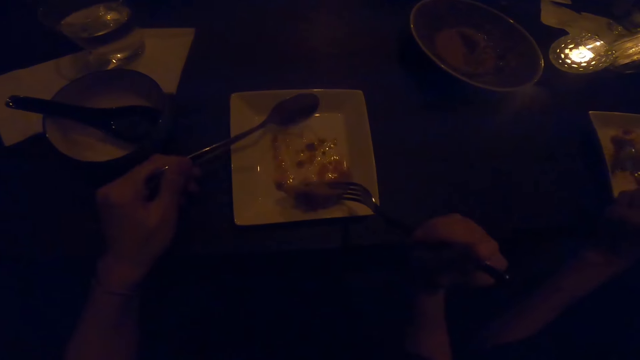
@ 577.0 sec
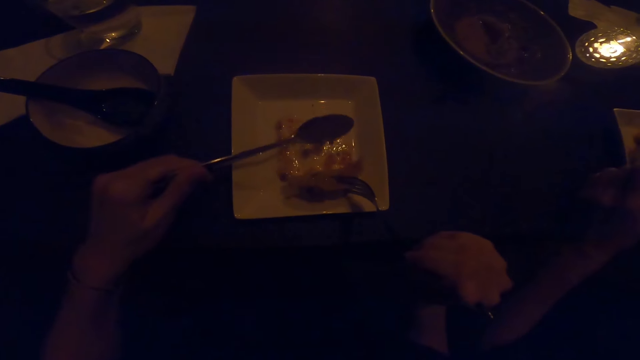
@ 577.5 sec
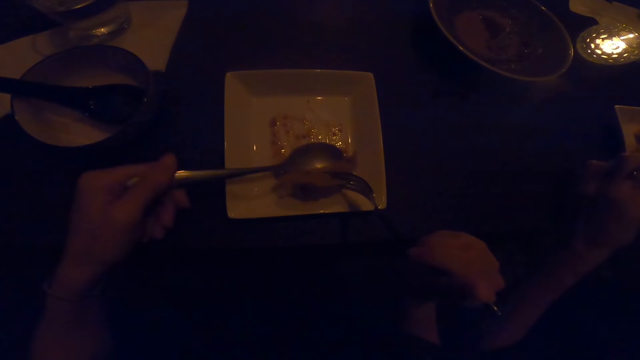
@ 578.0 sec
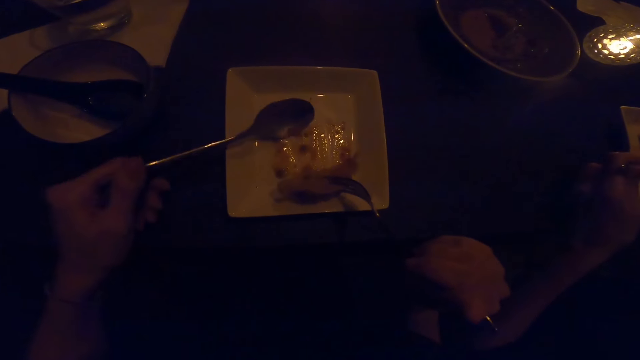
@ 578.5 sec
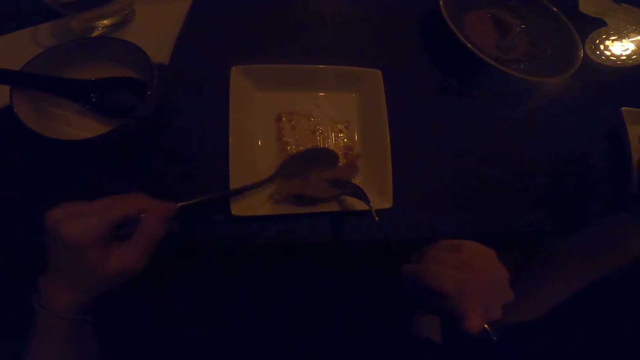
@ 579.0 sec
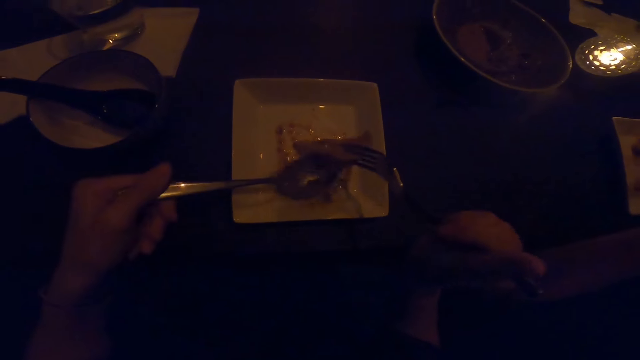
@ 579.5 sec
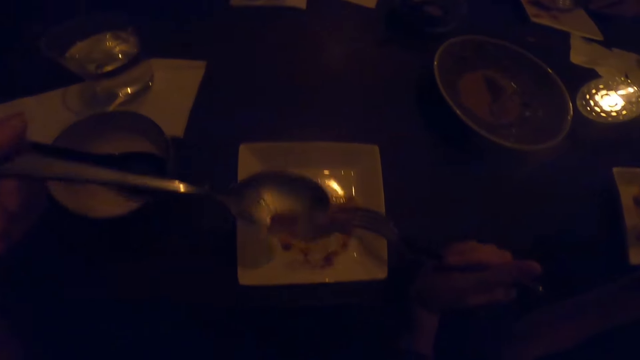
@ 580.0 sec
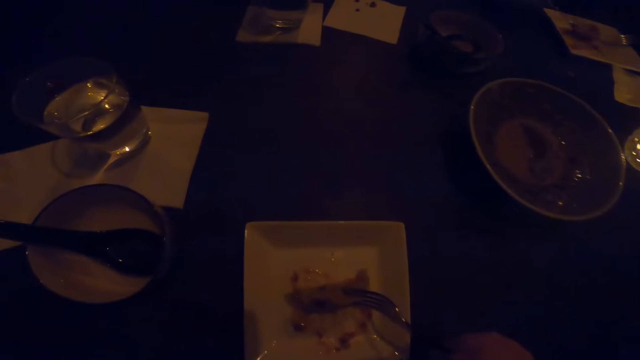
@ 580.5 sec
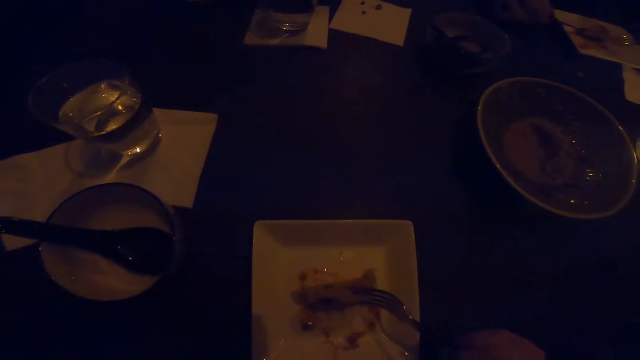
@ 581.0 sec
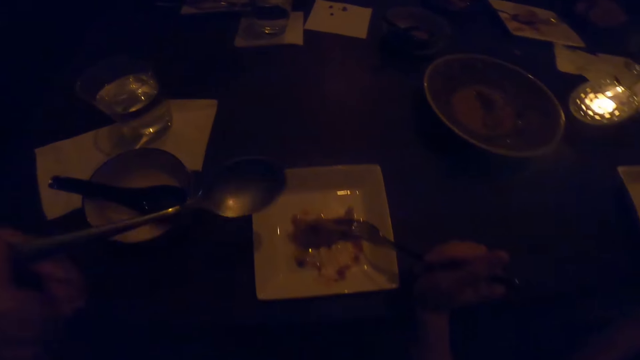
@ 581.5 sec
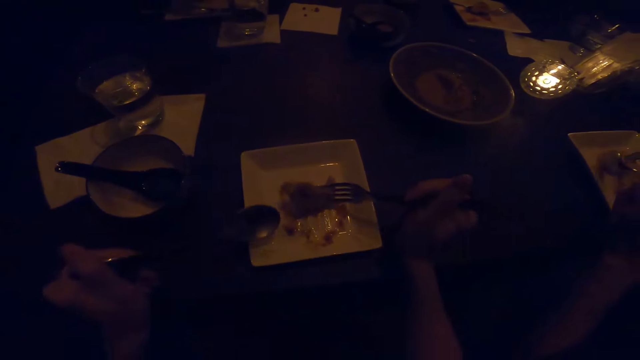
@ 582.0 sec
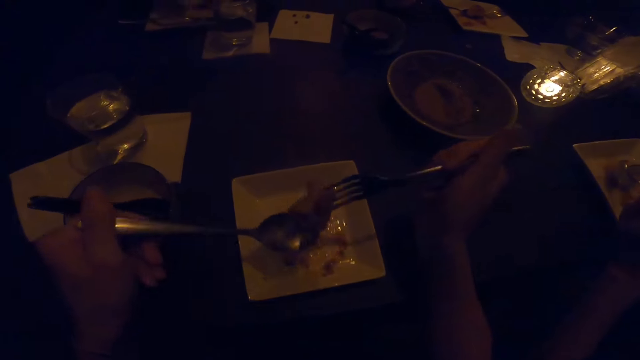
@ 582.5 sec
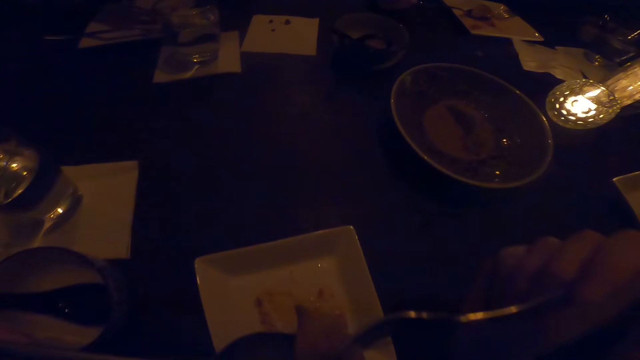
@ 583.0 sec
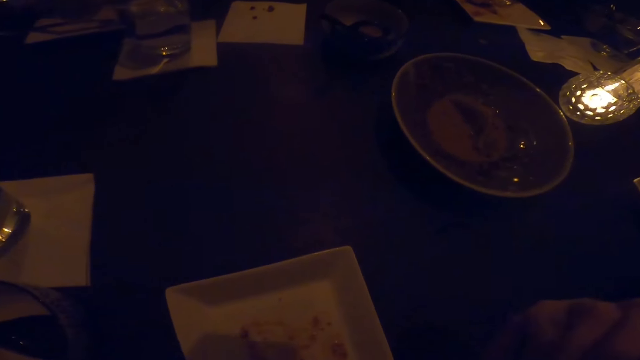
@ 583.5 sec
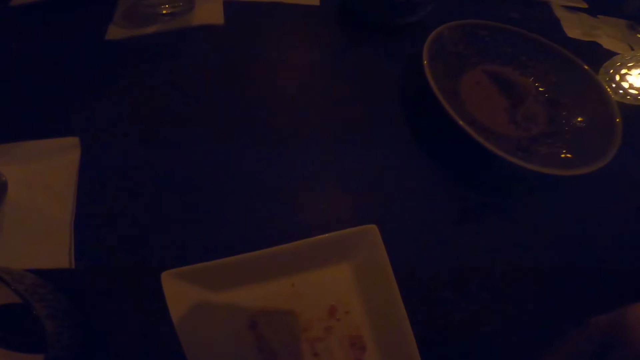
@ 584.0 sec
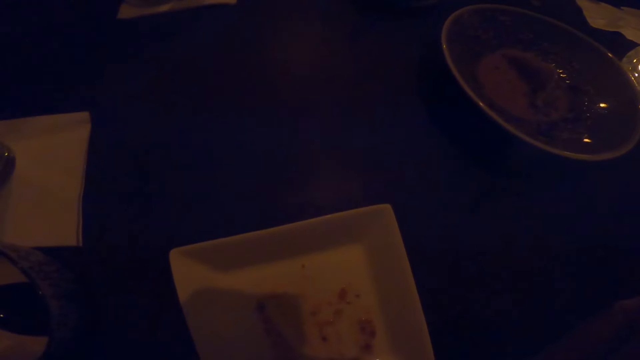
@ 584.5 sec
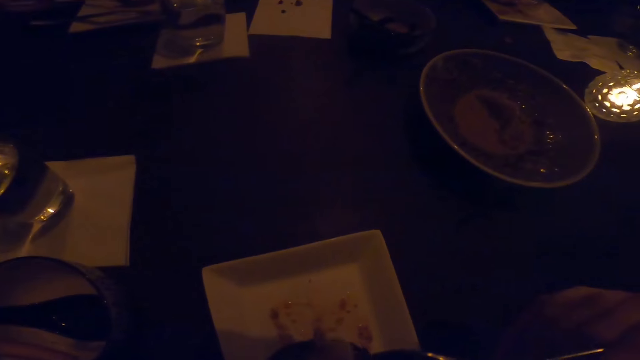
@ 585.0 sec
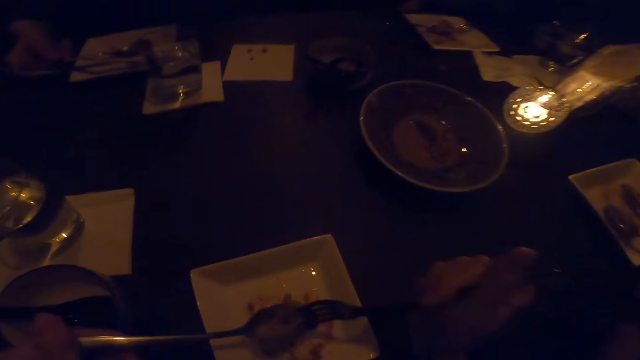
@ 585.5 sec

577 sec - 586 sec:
The camera wearer eats food. They pick food. They eat food.

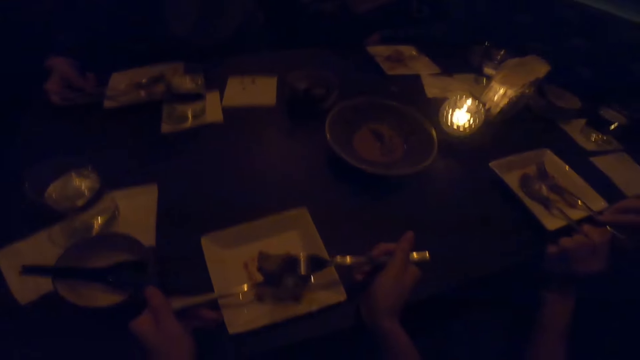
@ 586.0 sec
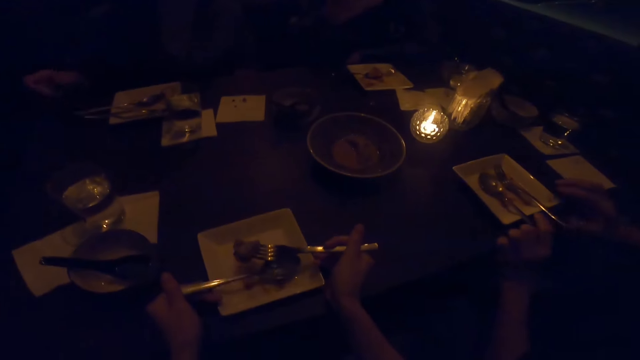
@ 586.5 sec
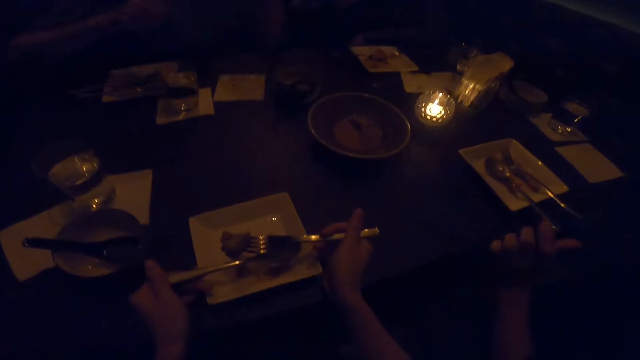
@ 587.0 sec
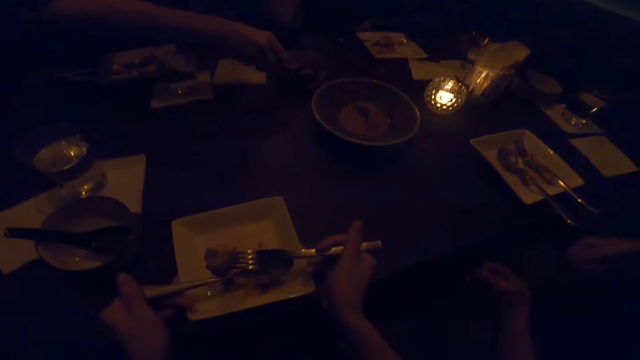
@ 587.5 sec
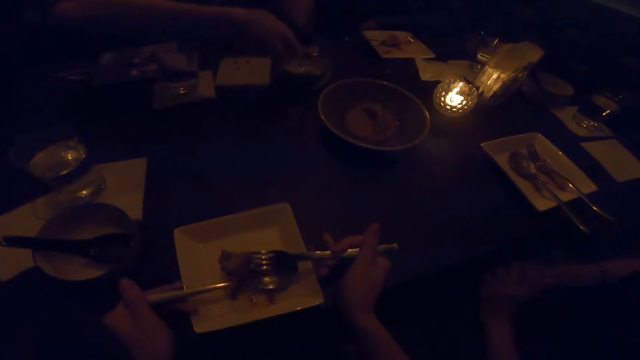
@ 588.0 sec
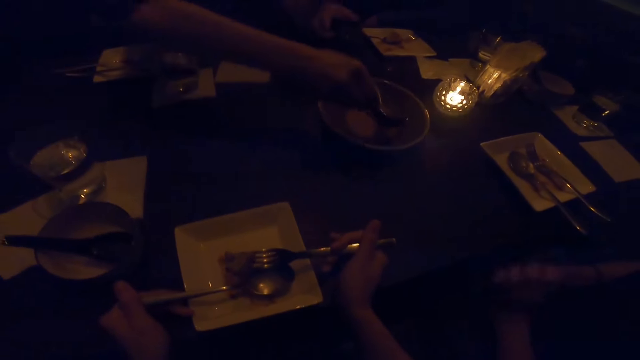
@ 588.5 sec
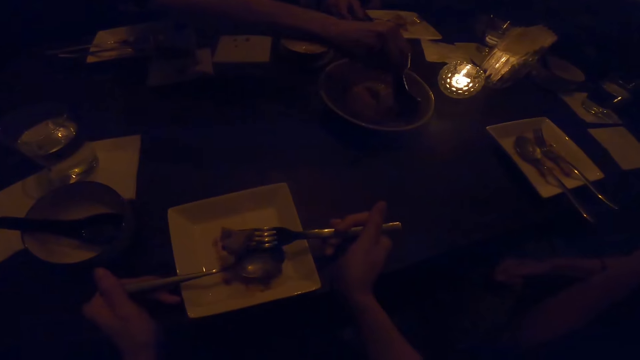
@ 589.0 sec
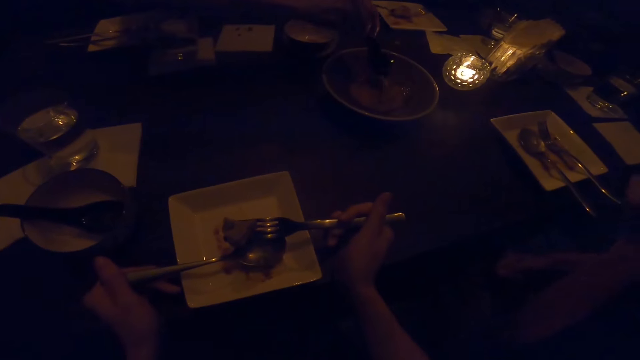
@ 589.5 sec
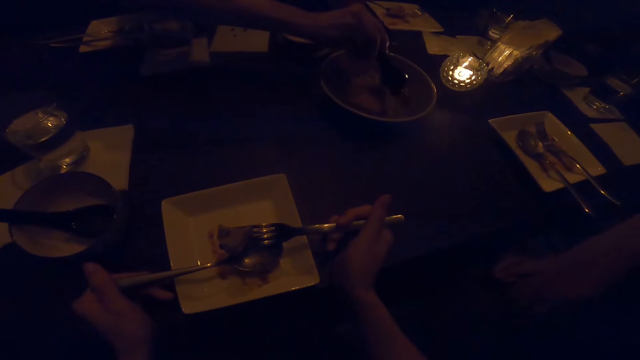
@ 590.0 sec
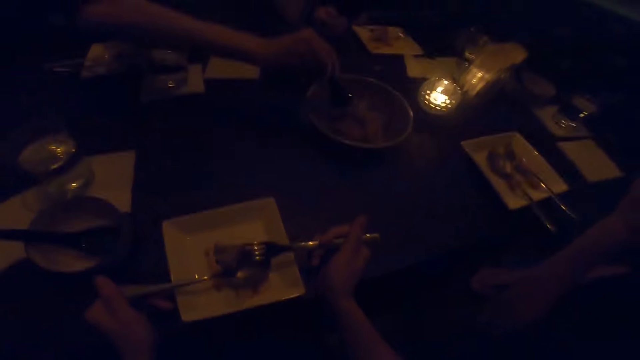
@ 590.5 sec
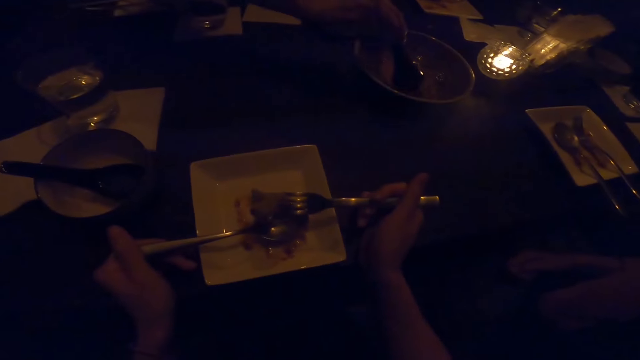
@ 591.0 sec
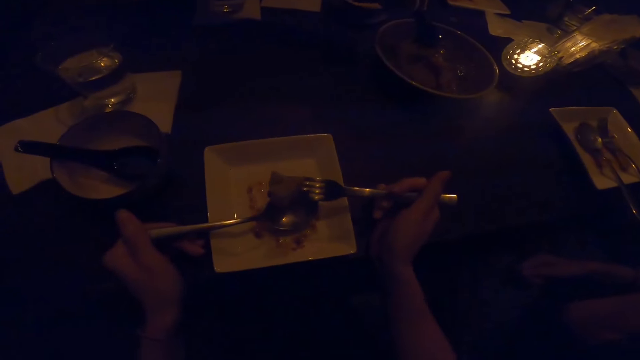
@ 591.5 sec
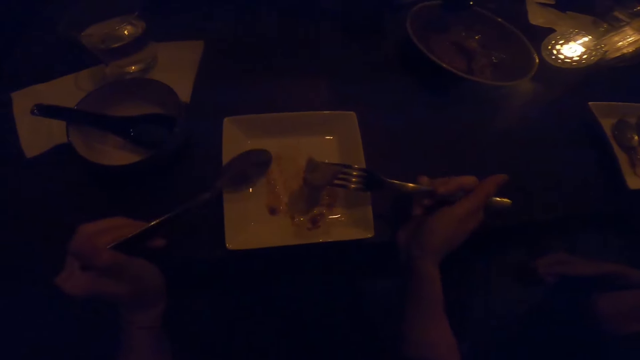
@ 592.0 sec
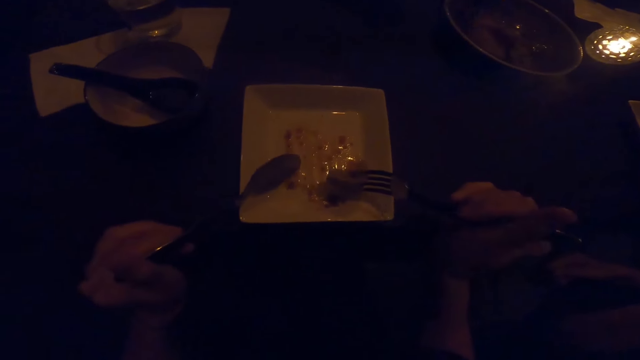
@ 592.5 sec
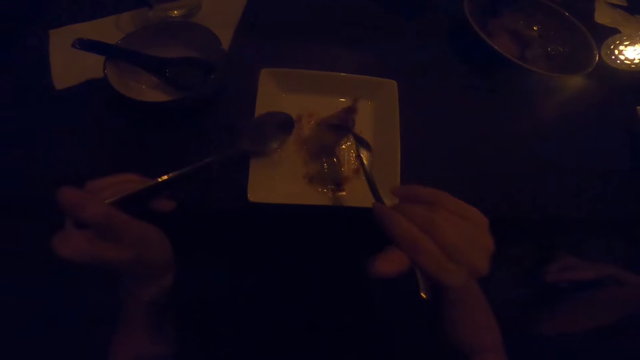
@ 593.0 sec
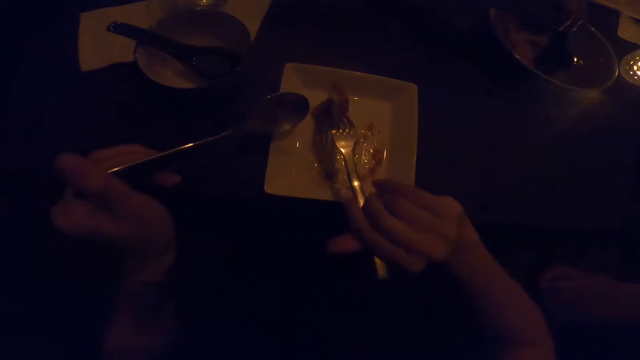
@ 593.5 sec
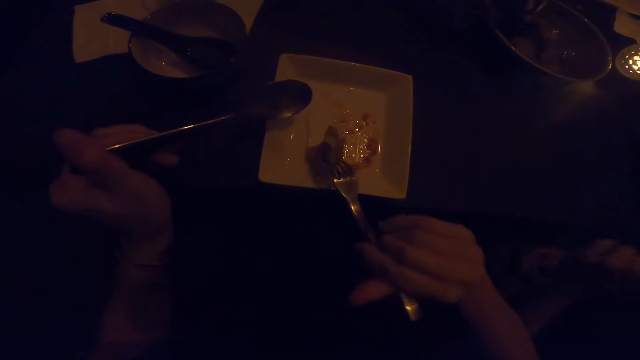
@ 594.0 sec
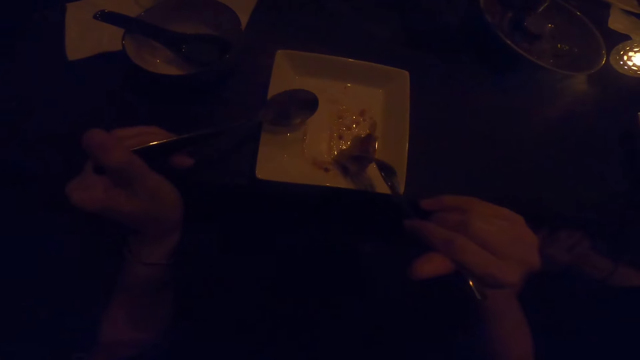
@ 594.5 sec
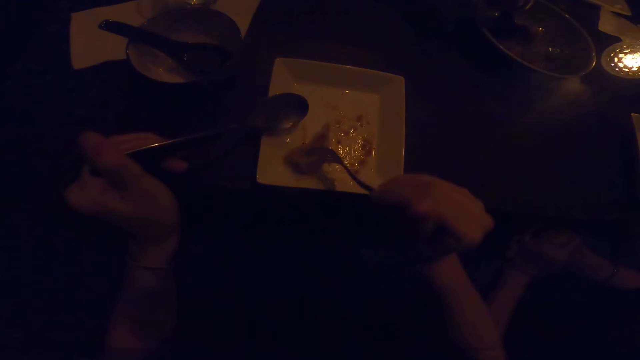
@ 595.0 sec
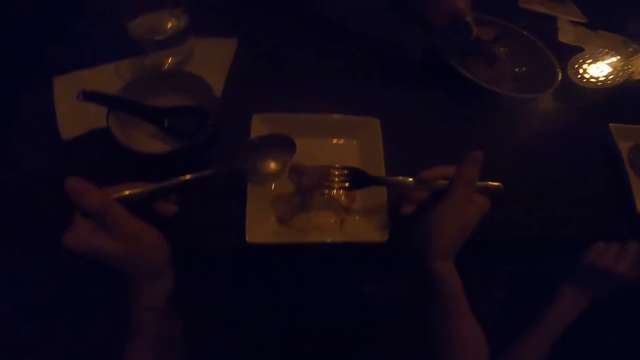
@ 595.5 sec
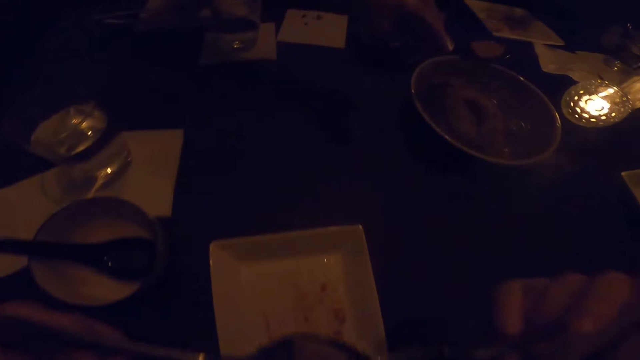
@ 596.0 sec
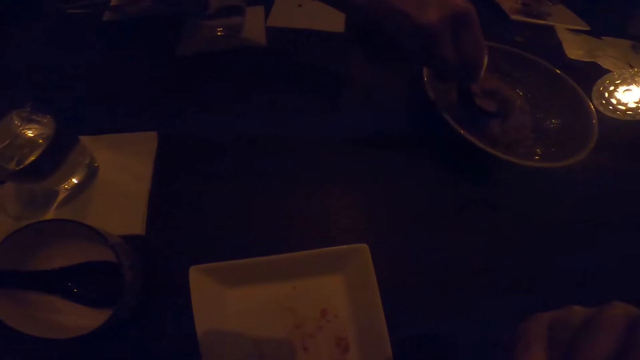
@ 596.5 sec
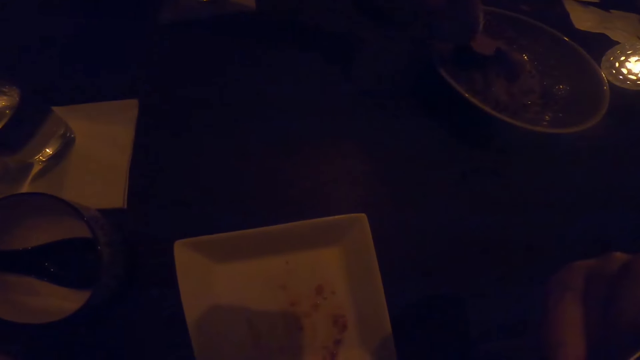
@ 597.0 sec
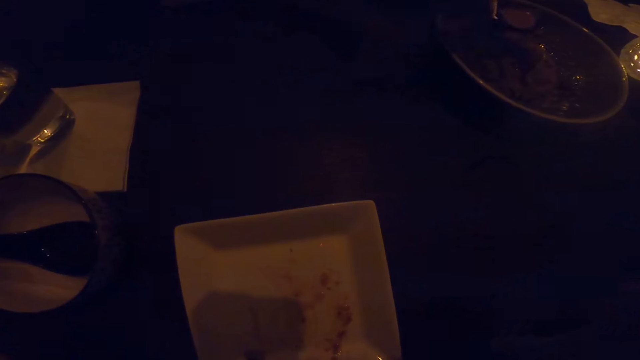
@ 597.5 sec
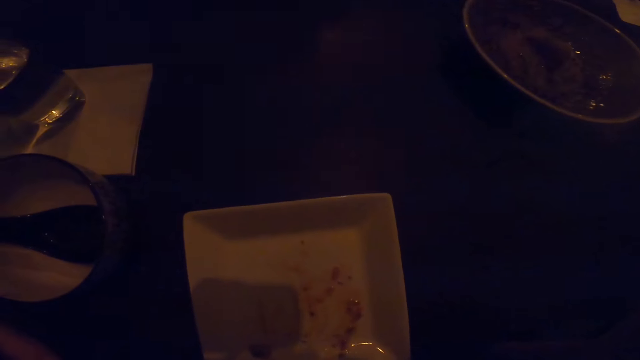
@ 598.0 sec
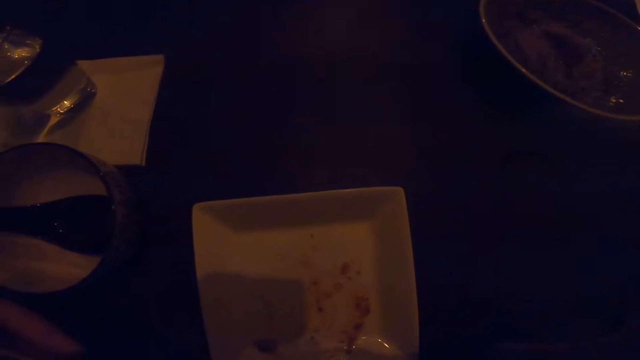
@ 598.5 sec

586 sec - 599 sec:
The camera wearer moves the plate on the table. They look around the table. They pick food. They eat food.
